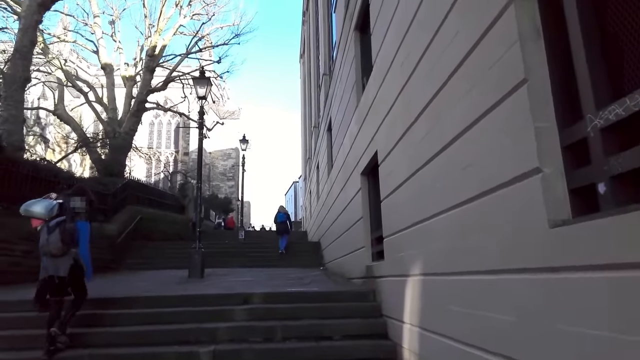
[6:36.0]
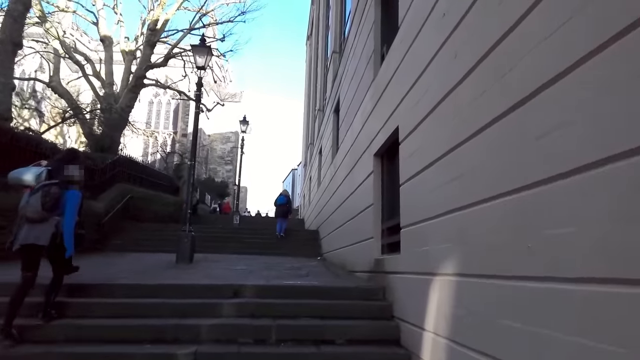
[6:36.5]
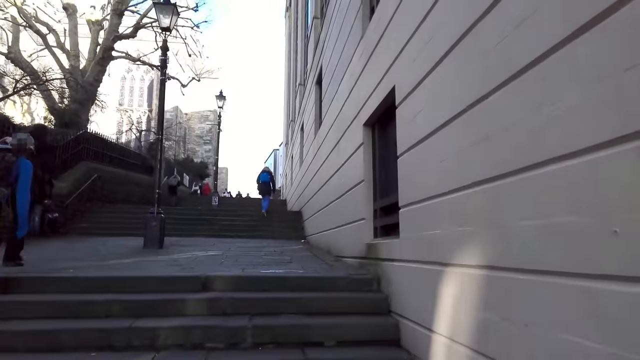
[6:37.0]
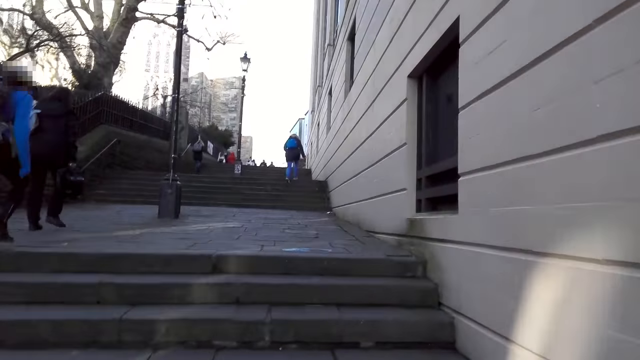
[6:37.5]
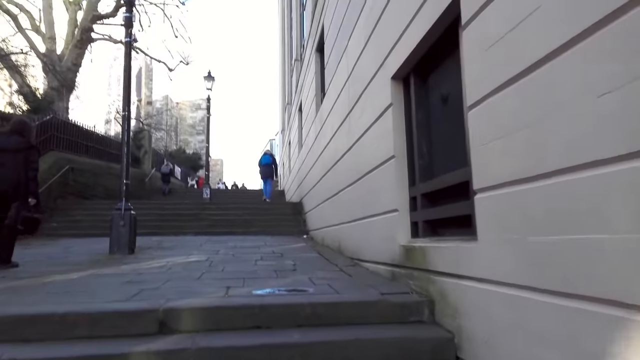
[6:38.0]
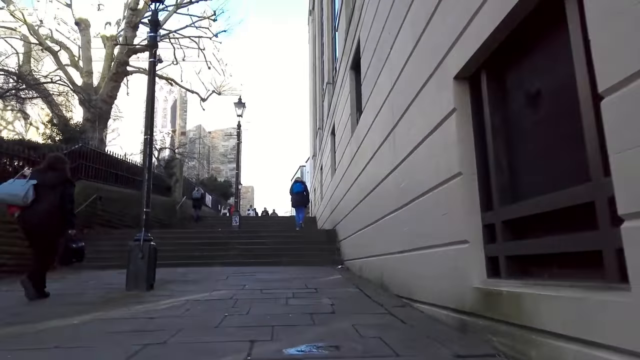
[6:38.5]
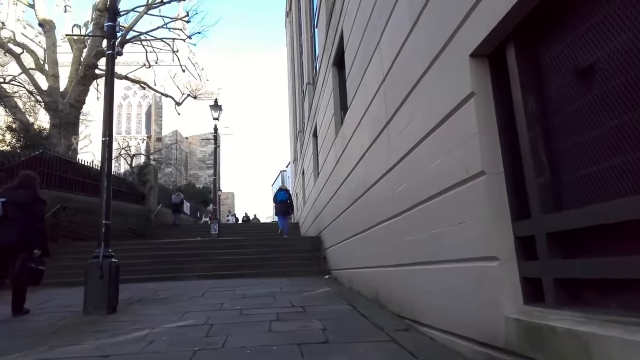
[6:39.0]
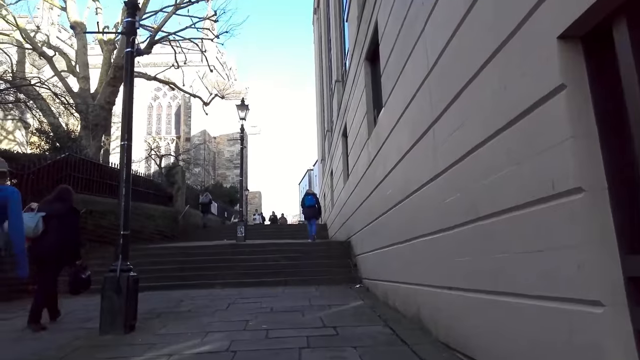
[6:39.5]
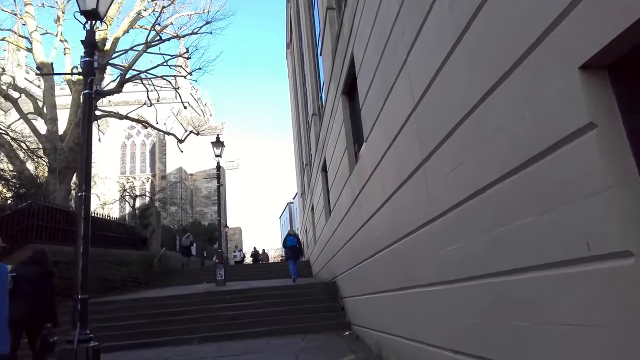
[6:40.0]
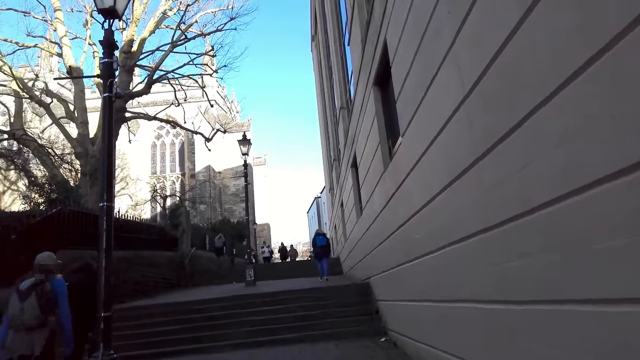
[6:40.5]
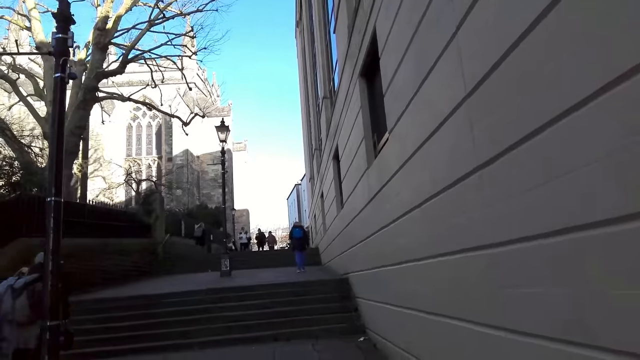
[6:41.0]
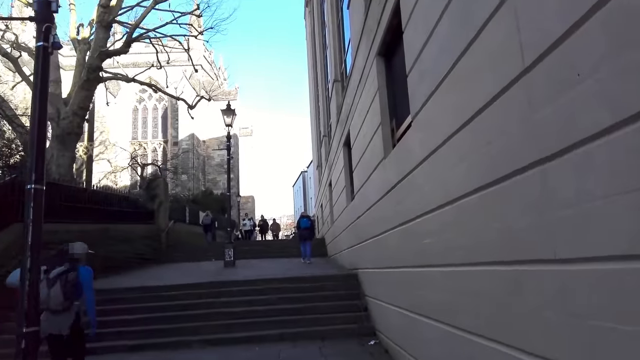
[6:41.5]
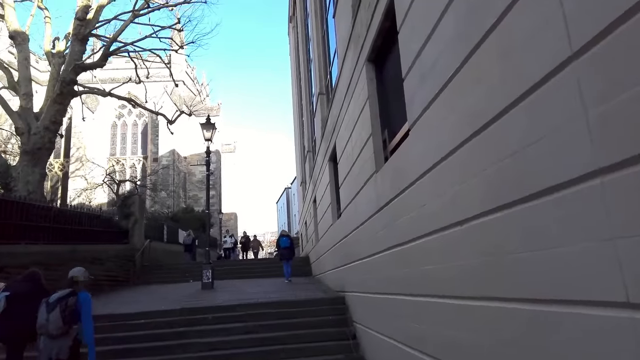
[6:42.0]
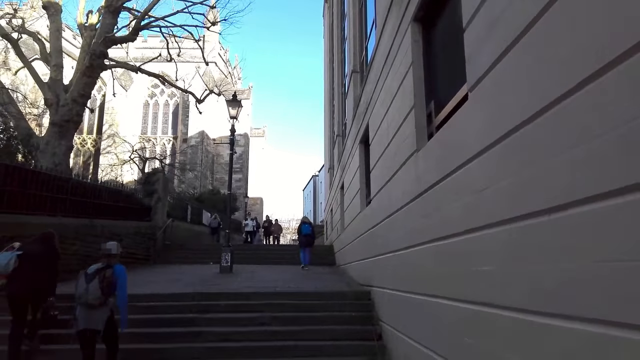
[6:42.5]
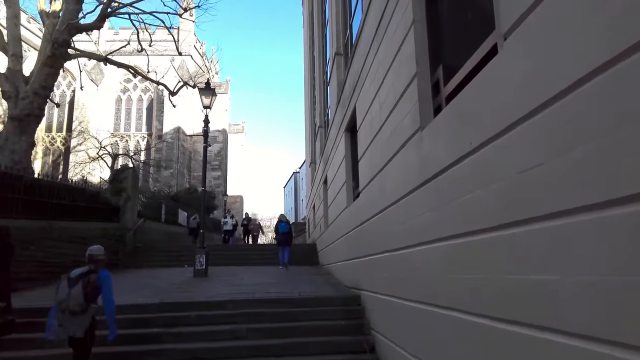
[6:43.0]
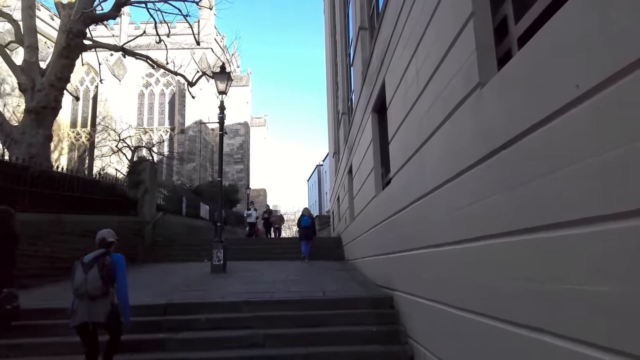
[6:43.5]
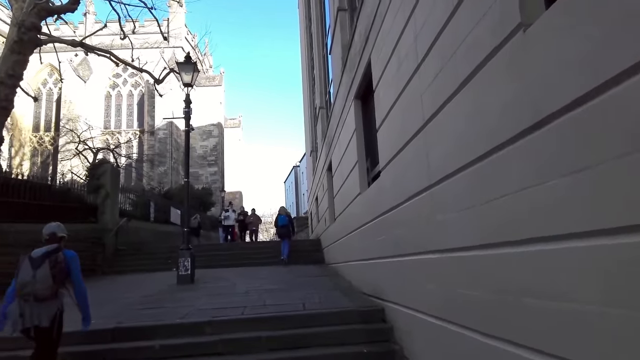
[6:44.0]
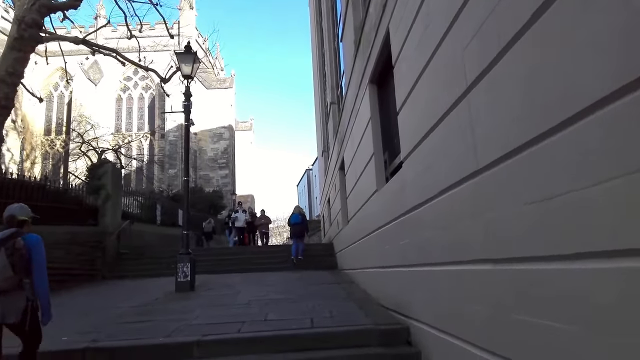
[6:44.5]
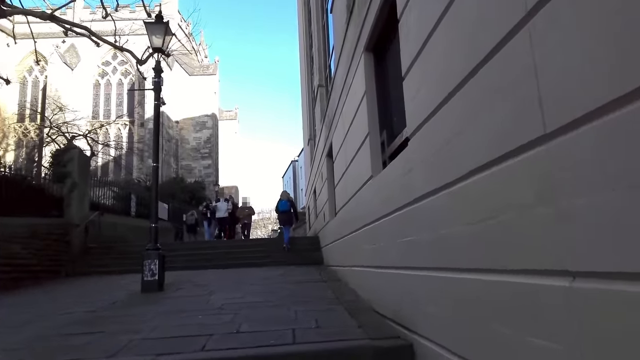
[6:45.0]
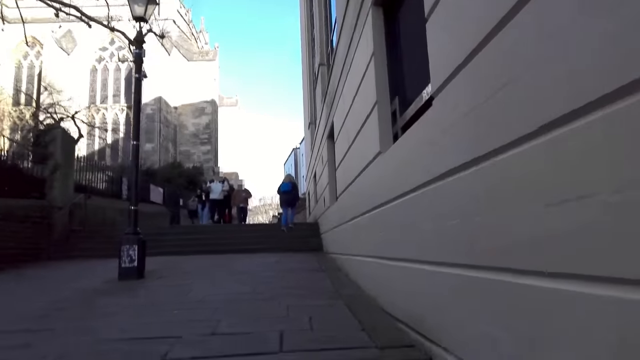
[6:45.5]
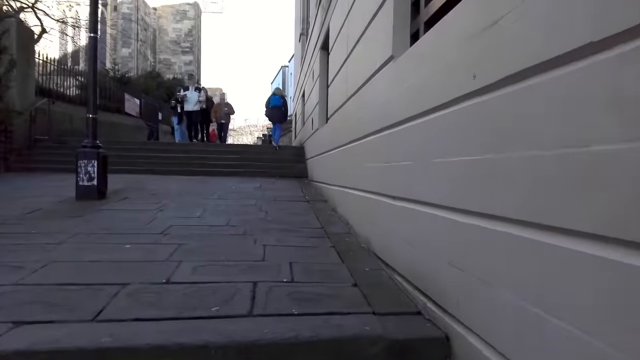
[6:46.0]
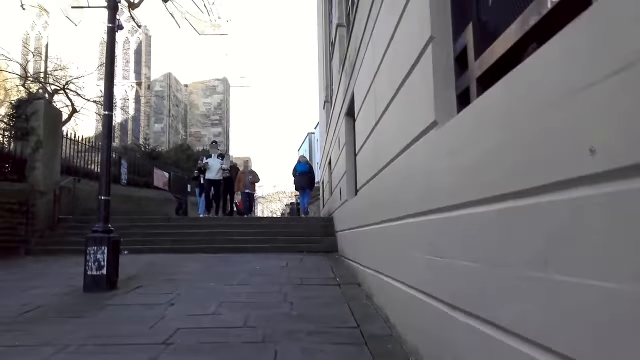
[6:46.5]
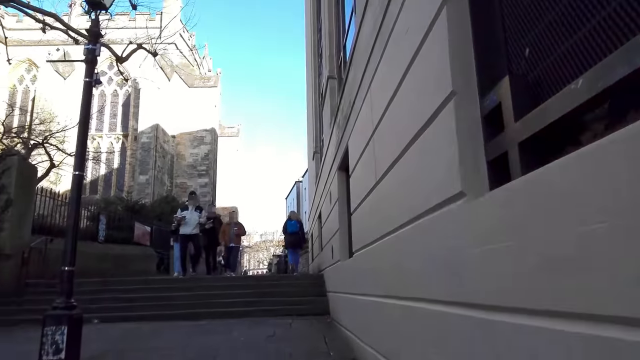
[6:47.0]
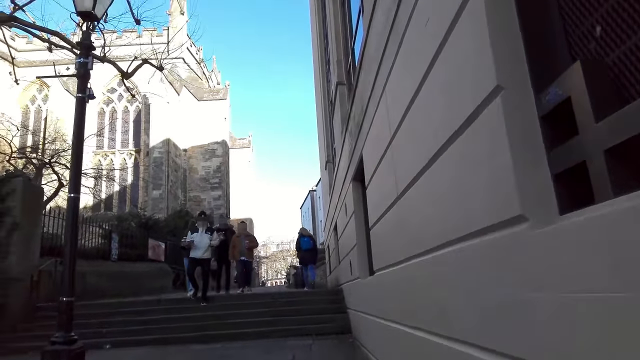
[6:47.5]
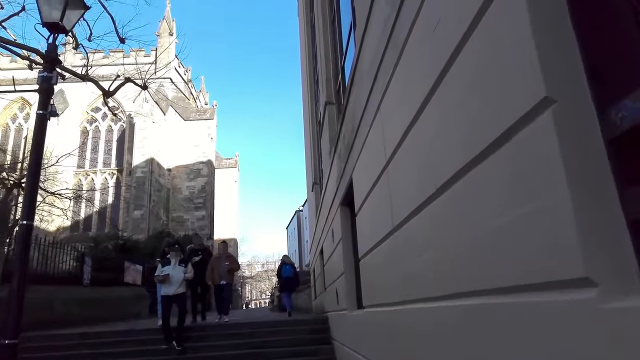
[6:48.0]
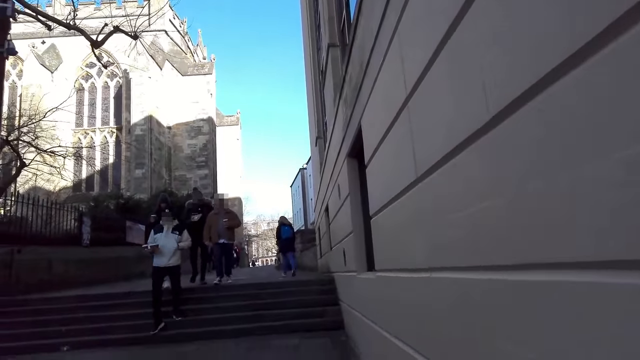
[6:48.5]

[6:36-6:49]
The camera wearer climbs a stairway. They walk on a path. They climb the stairway. They walk on the path.

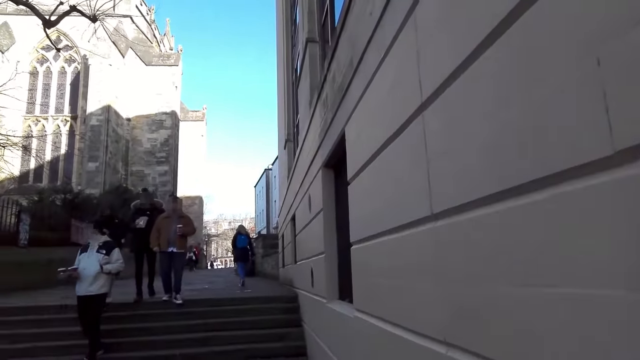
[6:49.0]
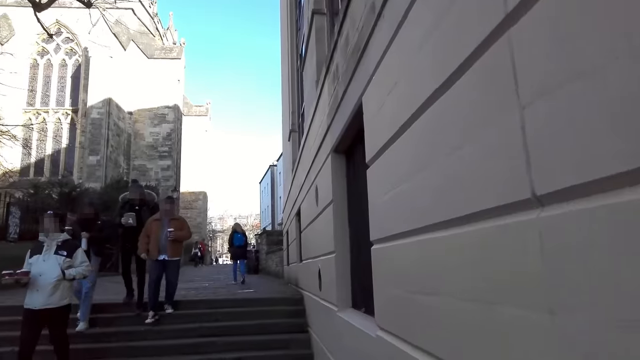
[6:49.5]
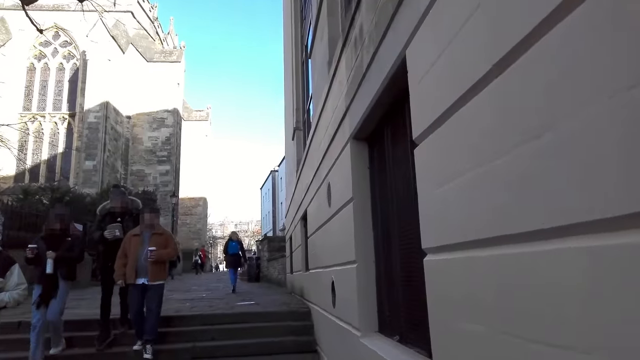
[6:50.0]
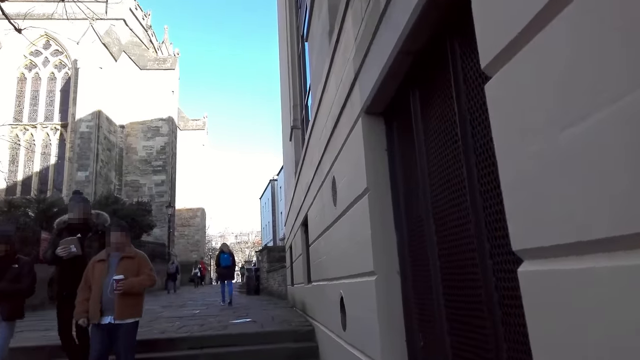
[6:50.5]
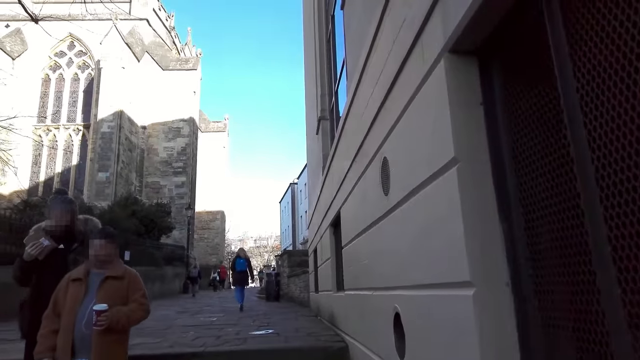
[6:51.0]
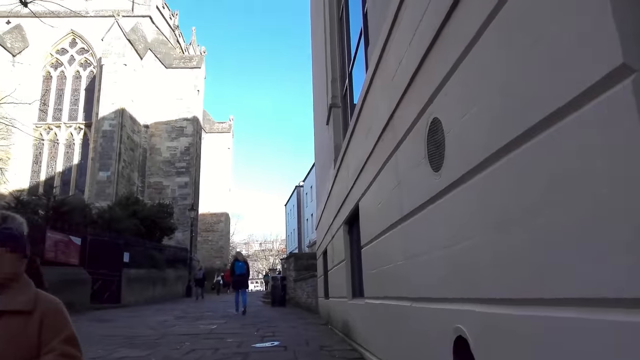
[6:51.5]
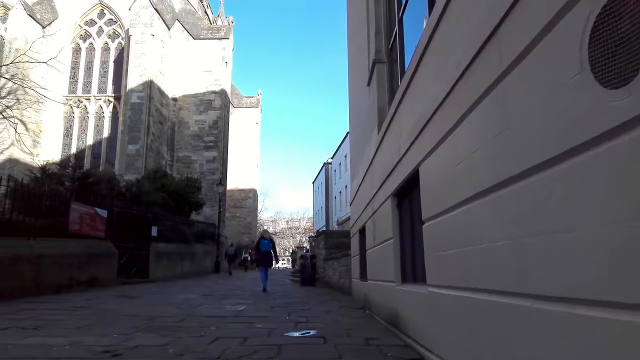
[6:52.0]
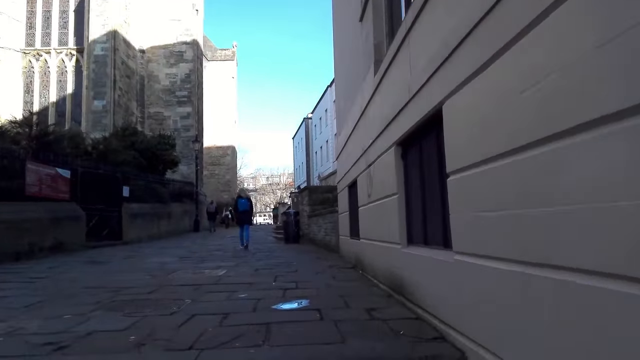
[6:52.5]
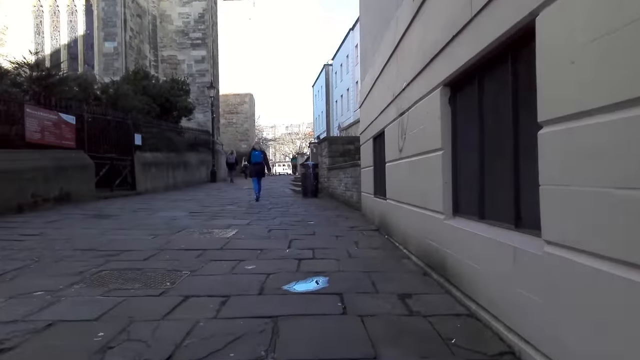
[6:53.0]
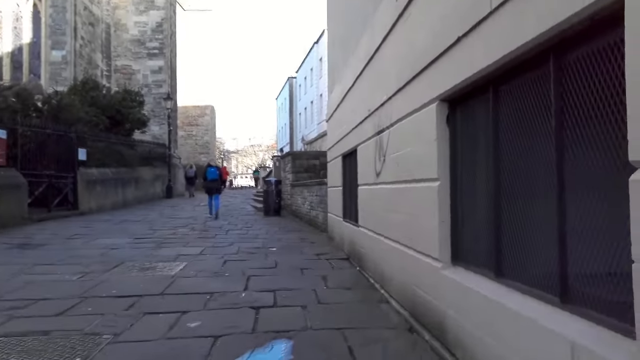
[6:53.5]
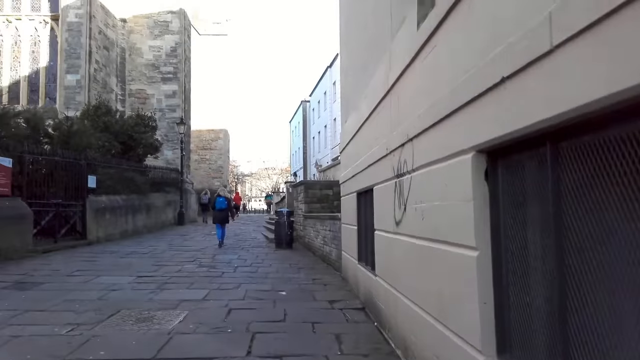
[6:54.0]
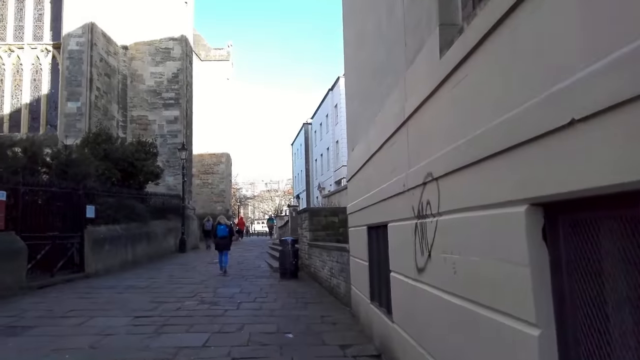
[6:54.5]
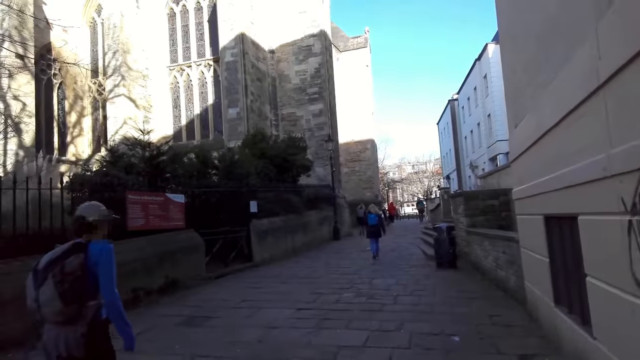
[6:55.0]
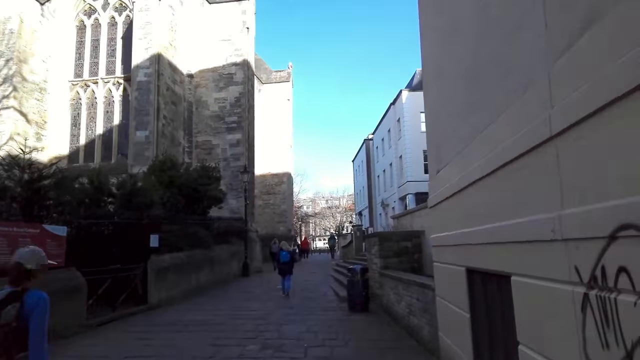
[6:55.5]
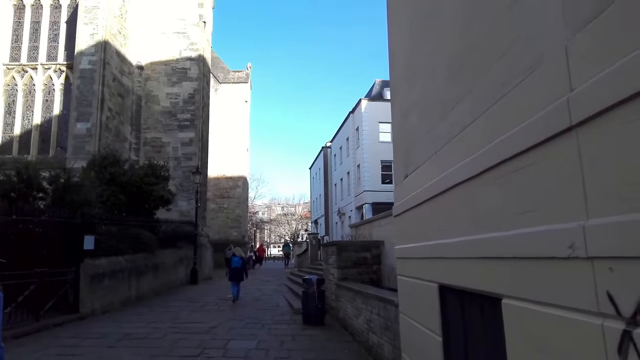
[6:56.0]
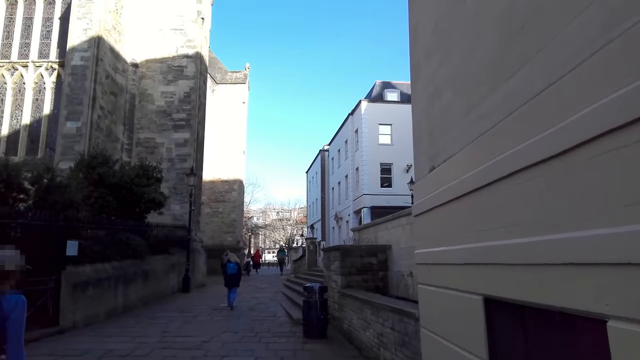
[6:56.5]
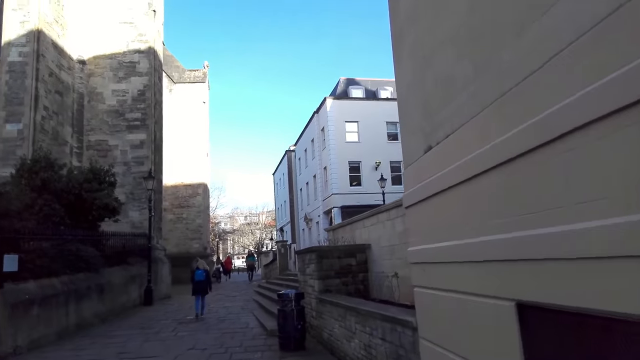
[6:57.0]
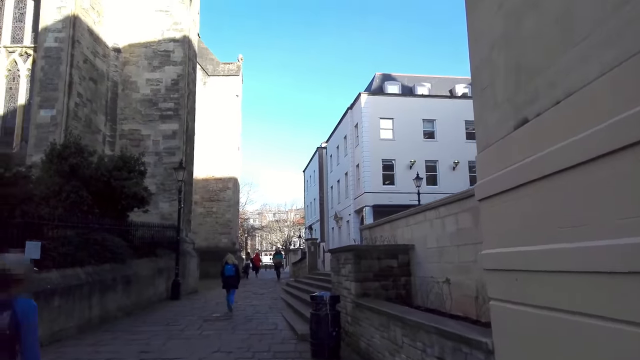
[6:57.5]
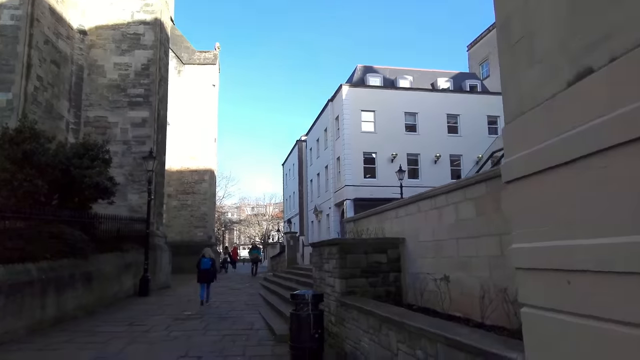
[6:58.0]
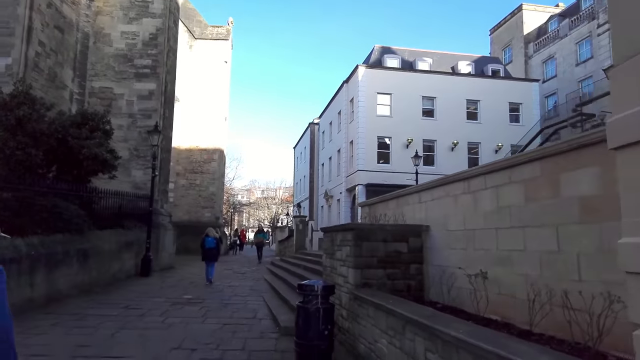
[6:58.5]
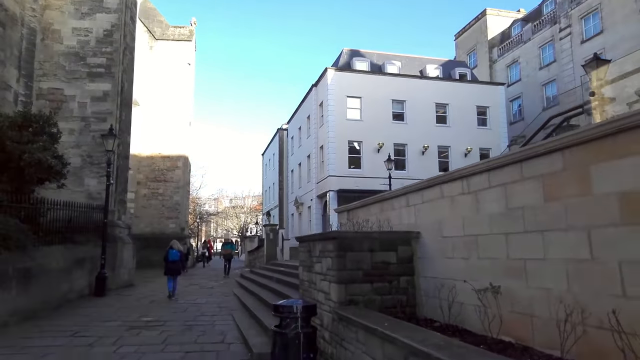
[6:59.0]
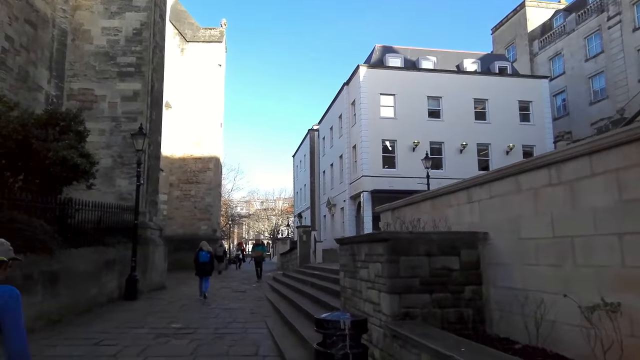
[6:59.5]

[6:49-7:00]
The camera wearer walks past a man. They walk past a woman. They walk past another man. They climb a stairway. They walk past another man. They walk on a path.
